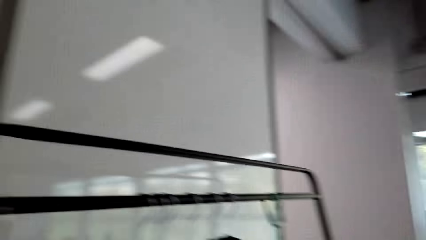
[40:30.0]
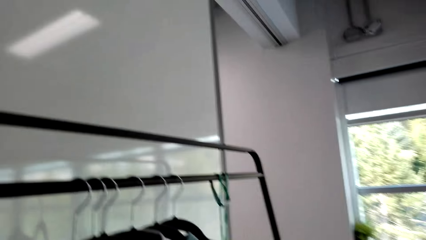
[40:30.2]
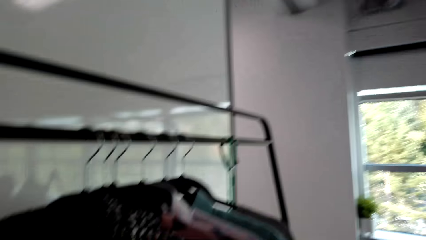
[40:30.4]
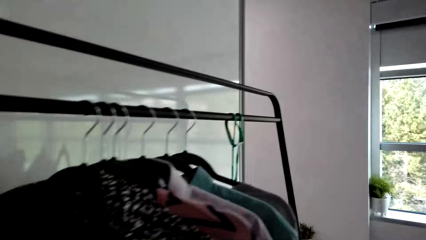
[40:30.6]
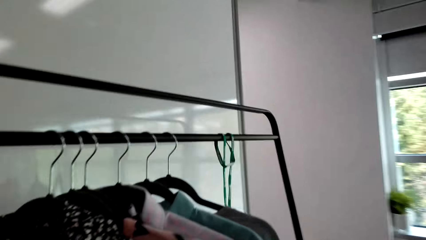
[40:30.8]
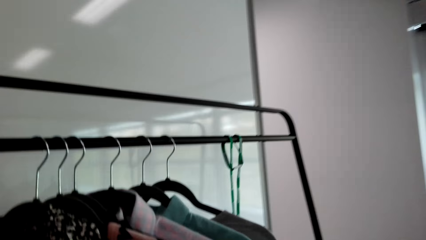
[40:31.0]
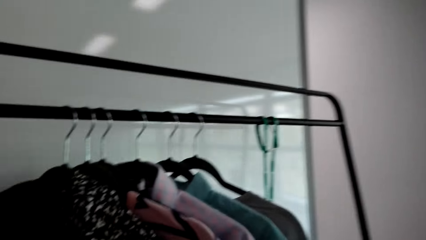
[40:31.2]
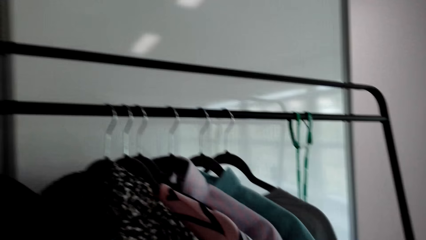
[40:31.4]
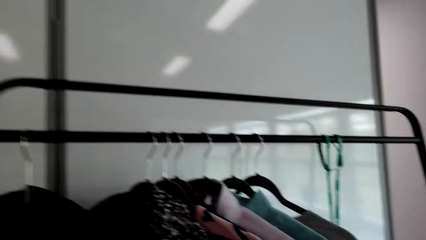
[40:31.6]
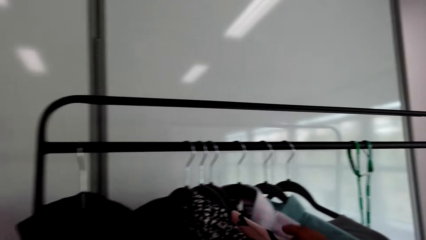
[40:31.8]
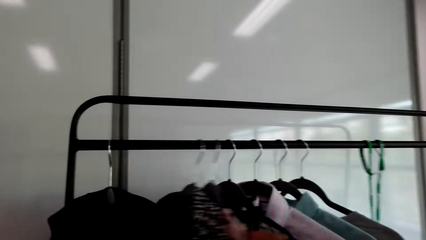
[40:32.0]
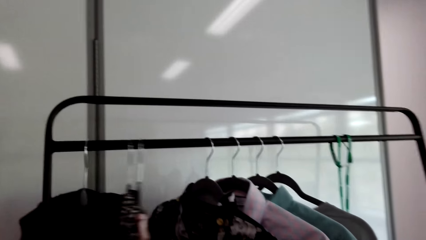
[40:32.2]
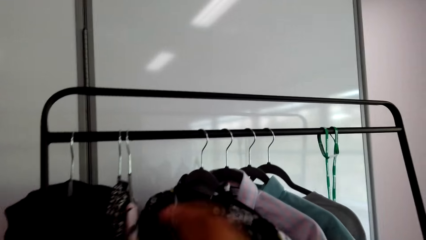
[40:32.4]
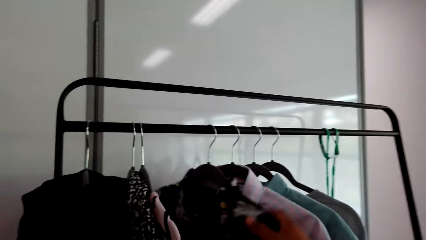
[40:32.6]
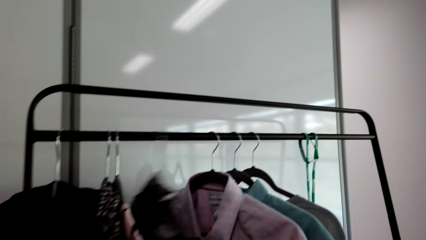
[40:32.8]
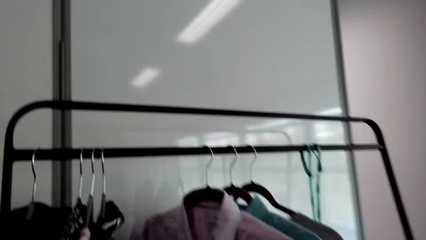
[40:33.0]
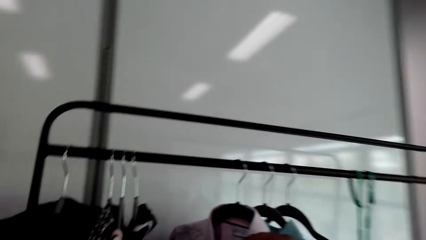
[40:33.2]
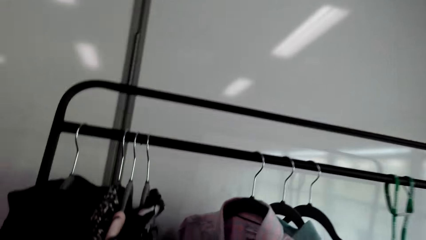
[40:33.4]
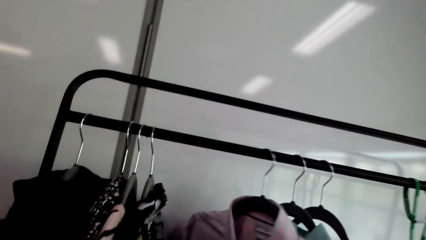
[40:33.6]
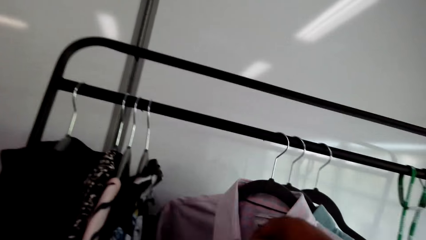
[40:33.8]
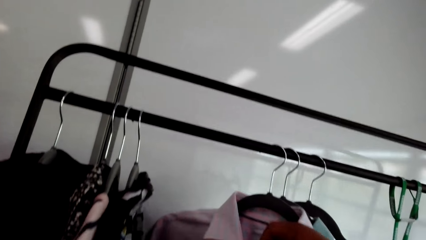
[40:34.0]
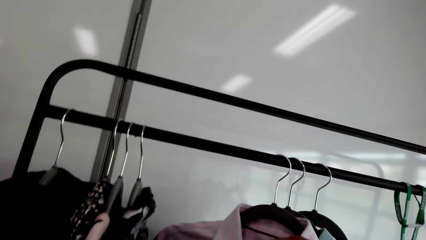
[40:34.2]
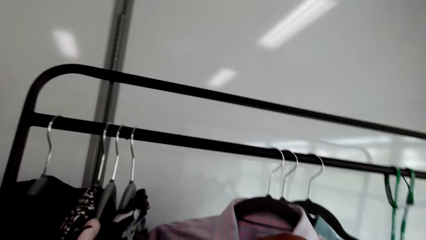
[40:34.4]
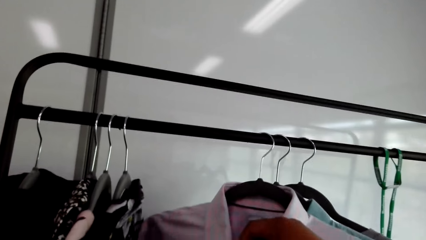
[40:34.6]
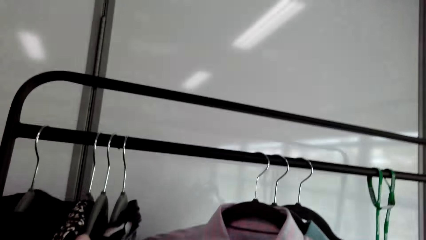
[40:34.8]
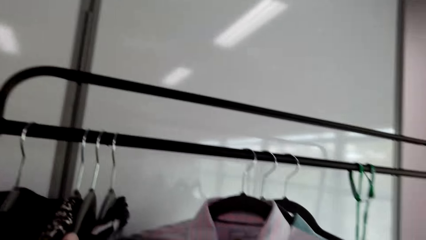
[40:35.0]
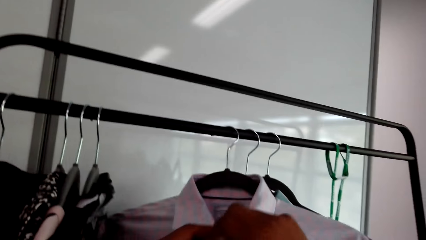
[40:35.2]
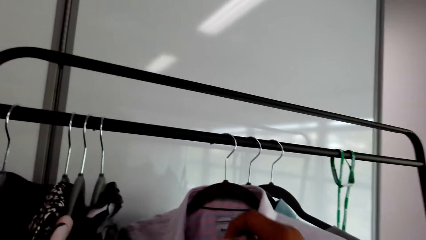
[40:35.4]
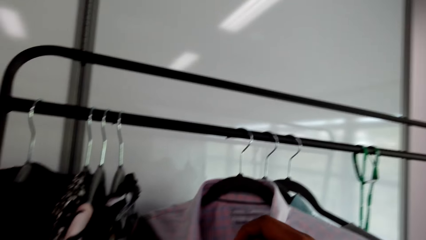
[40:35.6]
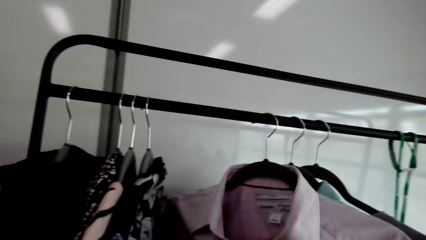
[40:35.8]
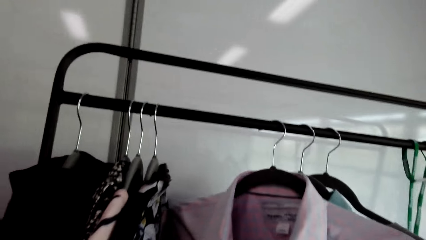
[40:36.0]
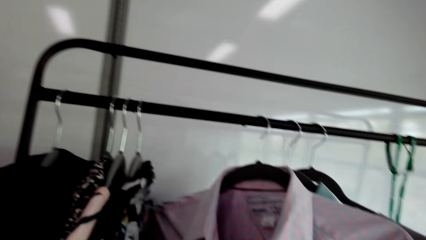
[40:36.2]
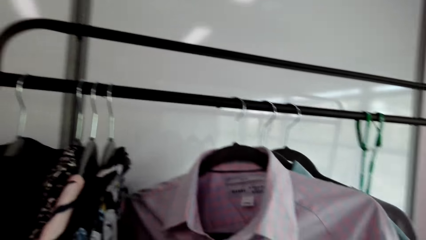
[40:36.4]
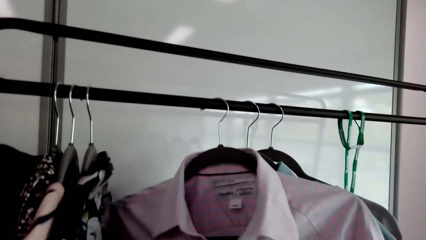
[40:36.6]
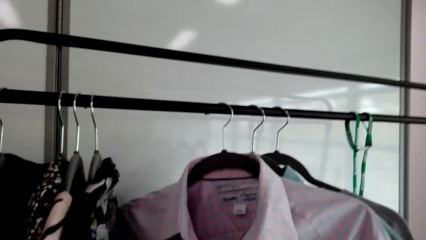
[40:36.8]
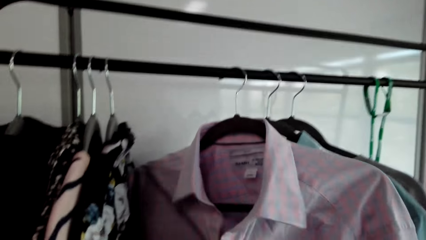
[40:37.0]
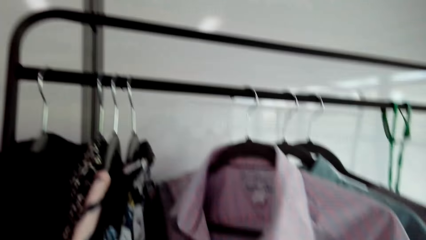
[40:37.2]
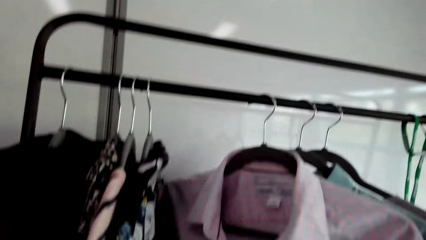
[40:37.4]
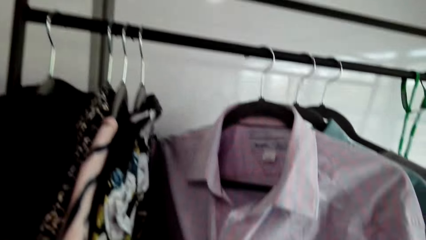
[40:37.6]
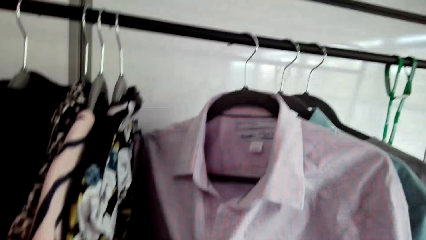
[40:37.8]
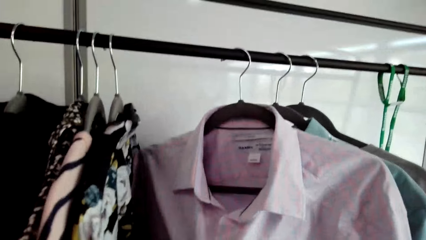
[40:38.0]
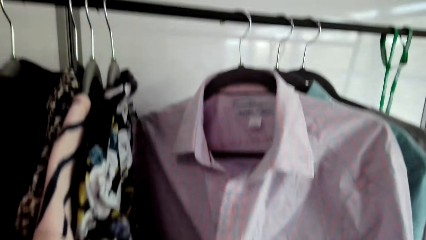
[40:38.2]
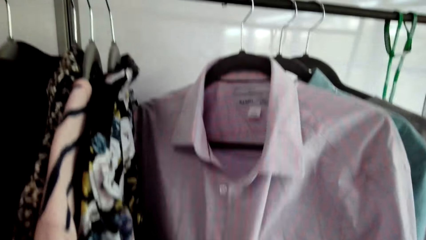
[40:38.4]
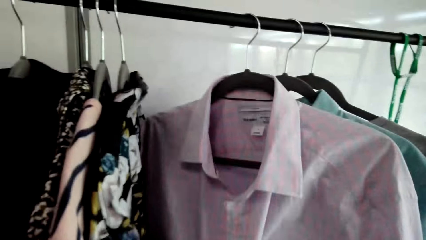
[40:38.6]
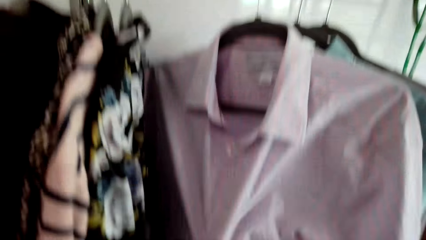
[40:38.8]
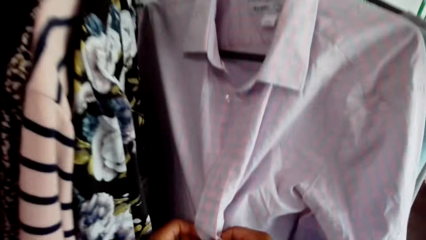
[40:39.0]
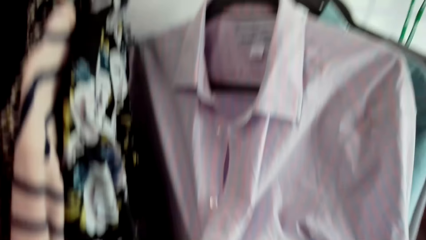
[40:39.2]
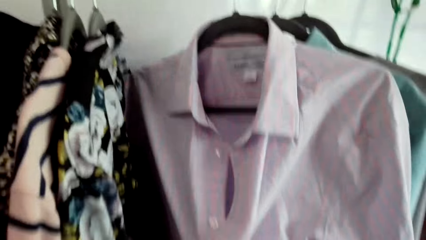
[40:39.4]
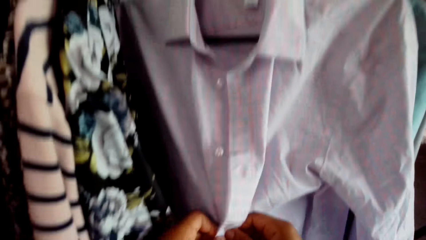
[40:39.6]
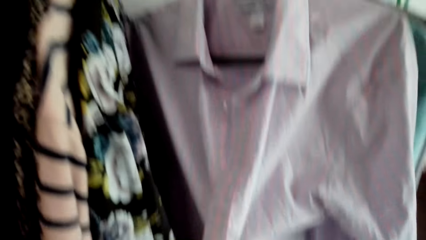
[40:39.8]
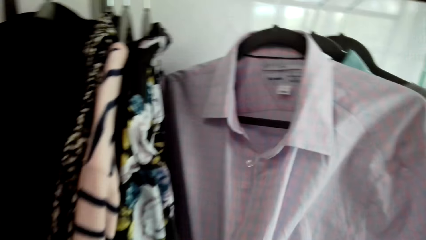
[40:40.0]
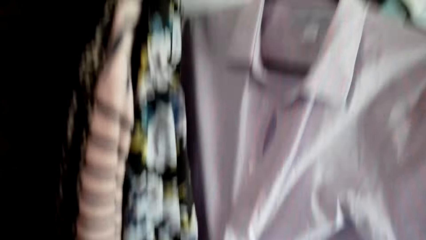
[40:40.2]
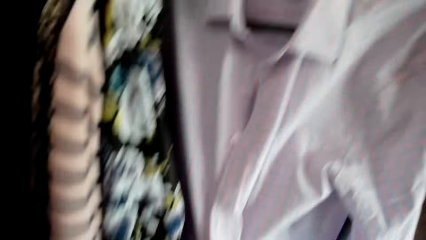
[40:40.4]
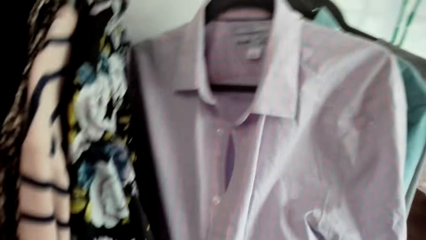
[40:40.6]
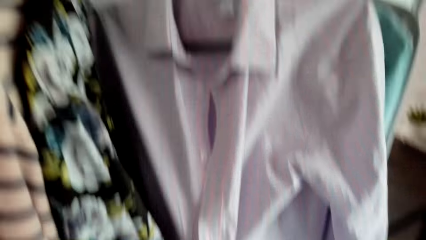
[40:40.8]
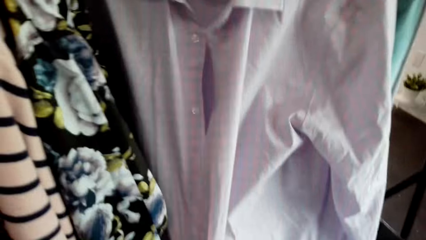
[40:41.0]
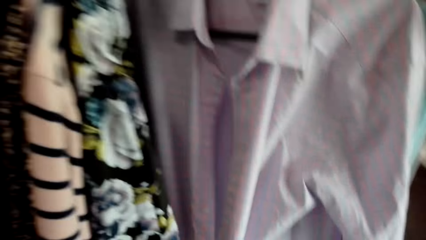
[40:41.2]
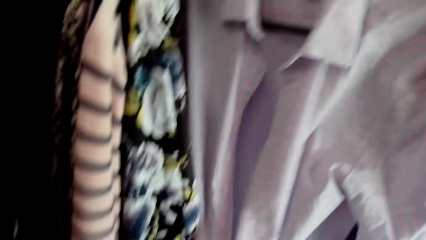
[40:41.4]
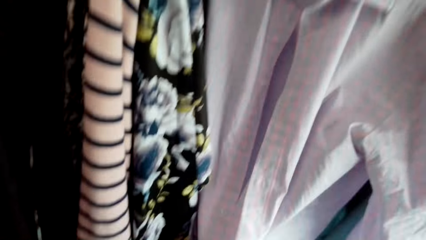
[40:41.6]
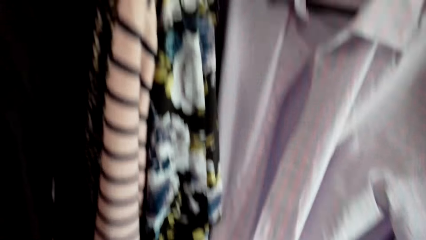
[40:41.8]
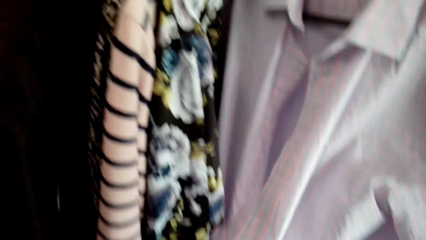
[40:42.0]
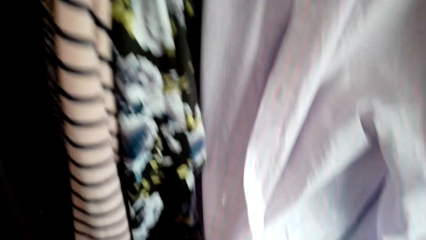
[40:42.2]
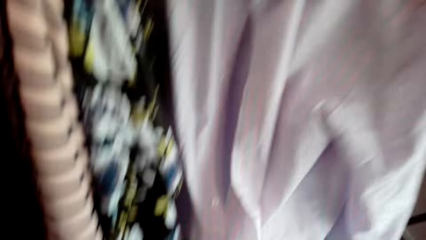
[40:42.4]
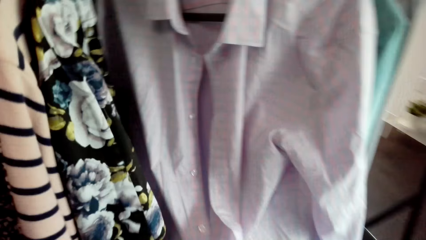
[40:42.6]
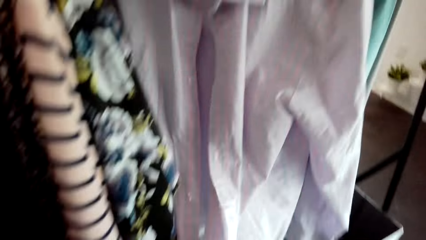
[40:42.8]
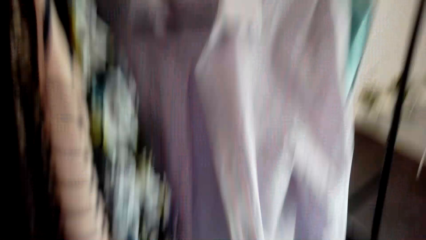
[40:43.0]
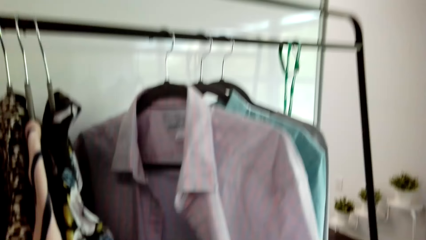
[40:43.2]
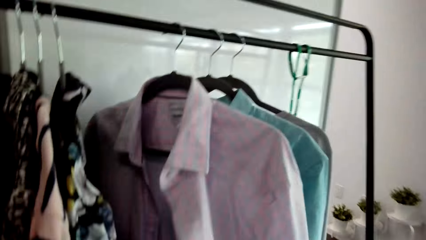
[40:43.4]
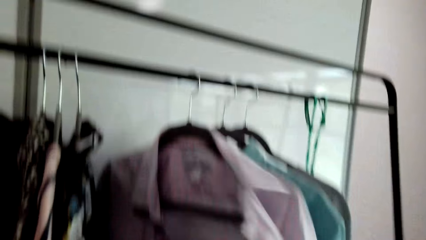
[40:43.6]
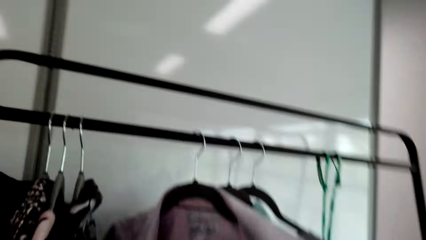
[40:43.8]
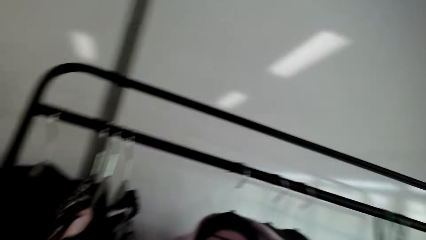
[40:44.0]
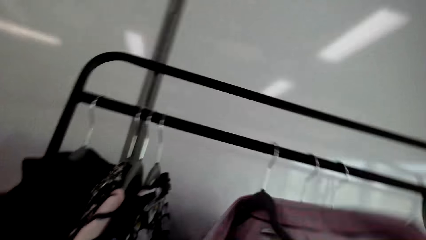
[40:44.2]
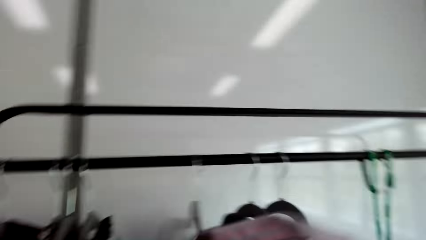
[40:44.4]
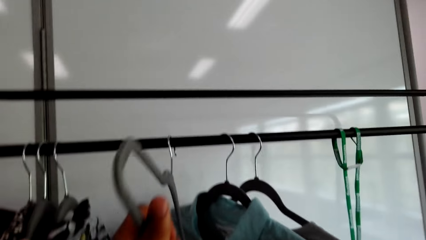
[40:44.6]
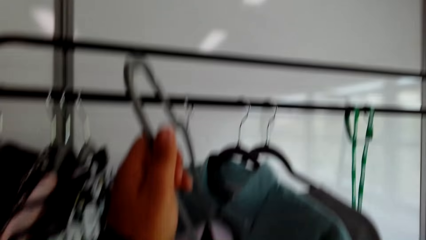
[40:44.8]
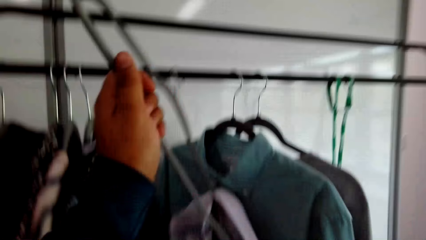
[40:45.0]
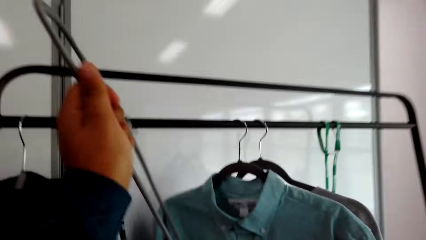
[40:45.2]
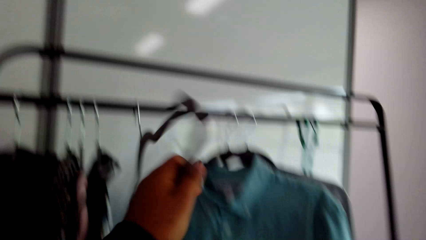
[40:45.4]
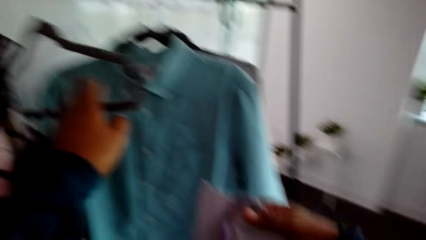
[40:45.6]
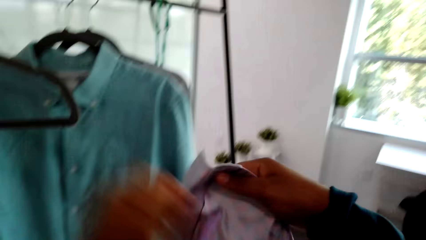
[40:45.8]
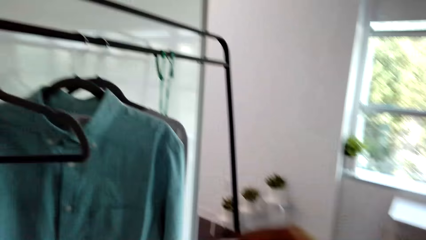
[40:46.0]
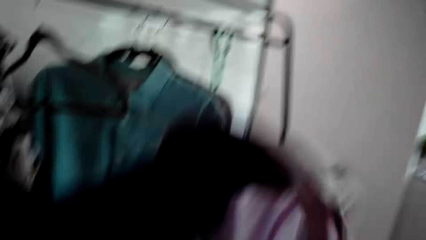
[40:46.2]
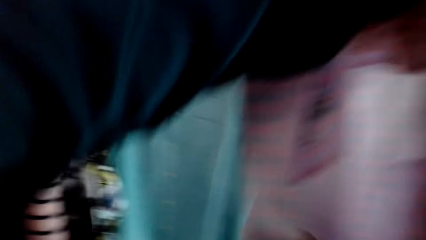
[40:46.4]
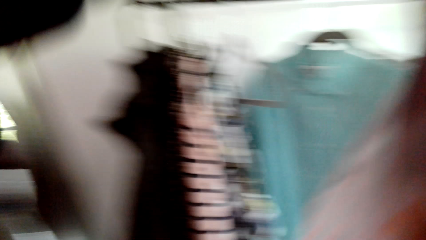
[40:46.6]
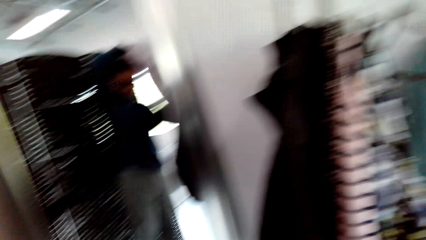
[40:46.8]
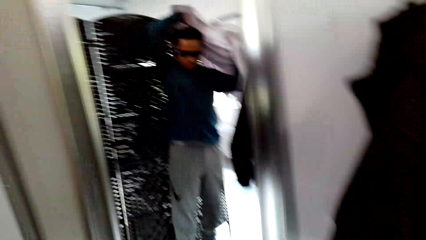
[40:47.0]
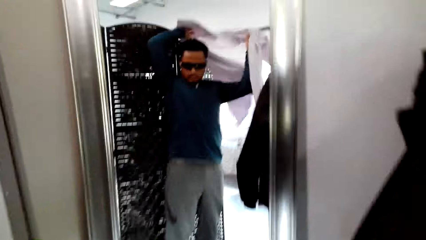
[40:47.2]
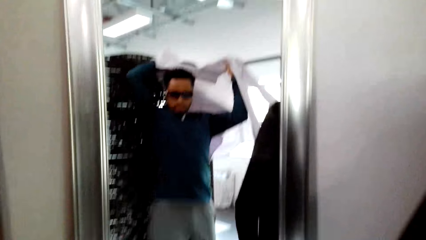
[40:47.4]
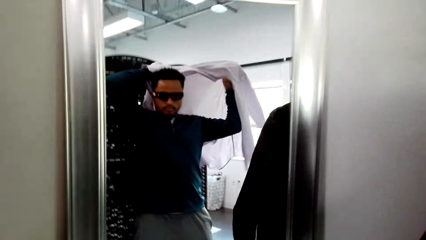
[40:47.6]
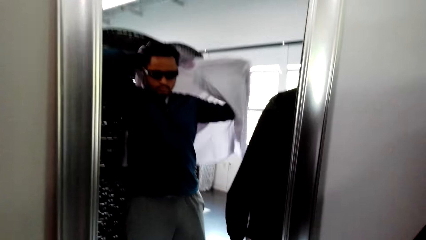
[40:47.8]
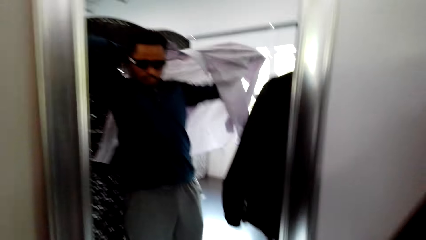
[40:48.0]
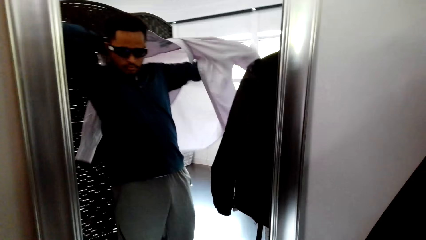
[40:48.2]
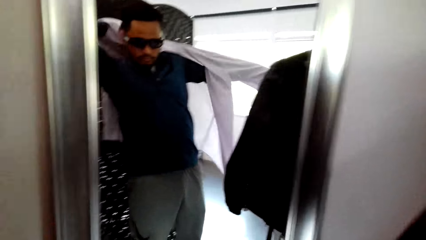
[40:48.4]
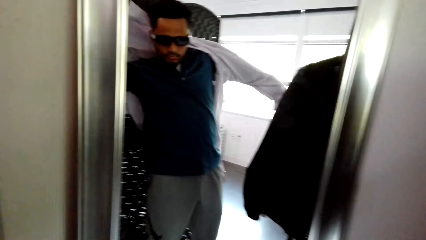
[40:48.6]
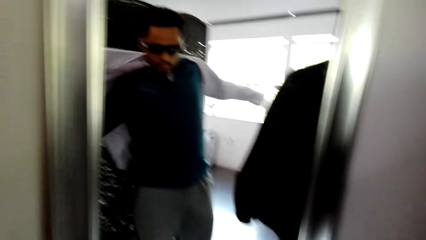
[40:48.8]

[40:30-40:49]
The camera wearer hangs the shirt. They place the hanger on the pole. They move aside the hanged clothes. They unbutton the shirt. They remove the cloth from the hanger. They hold the hanger. They hold up the shirt. They look at the mirror. They wear the shirt.
